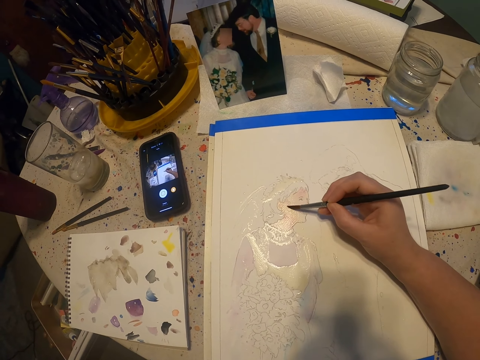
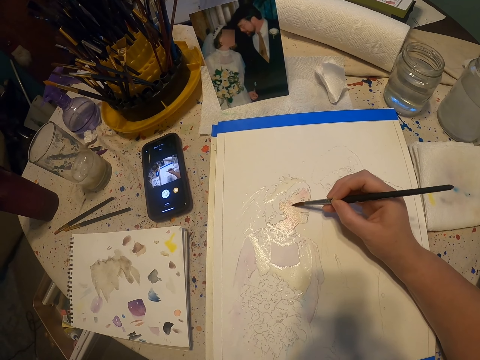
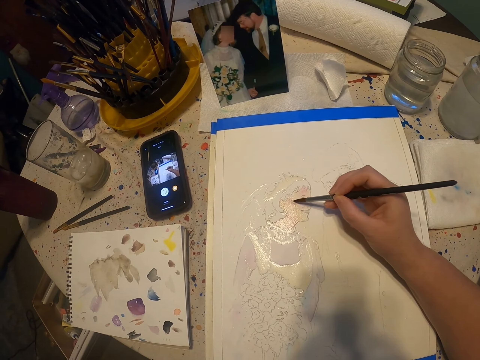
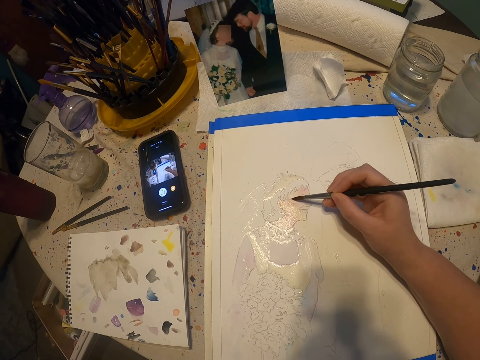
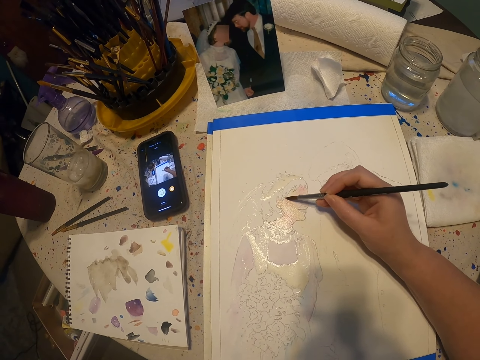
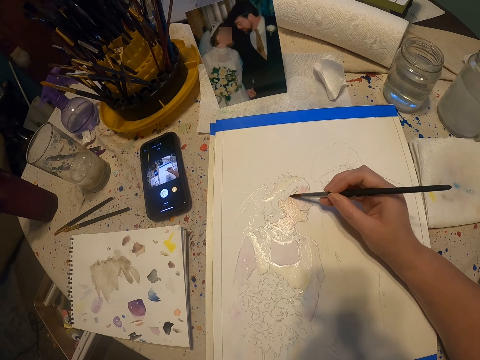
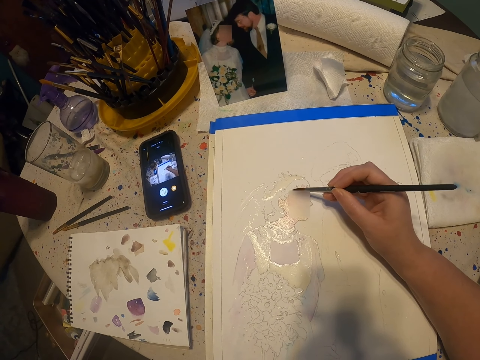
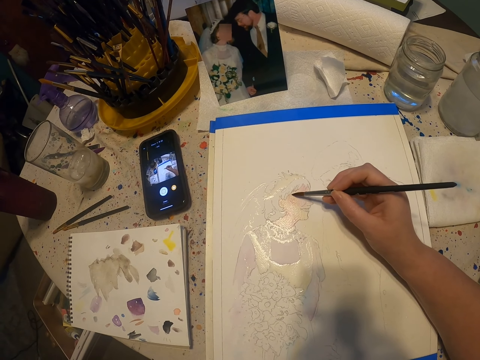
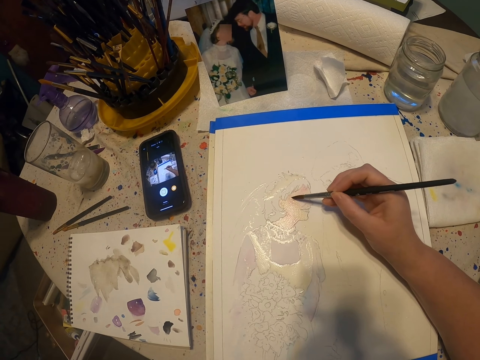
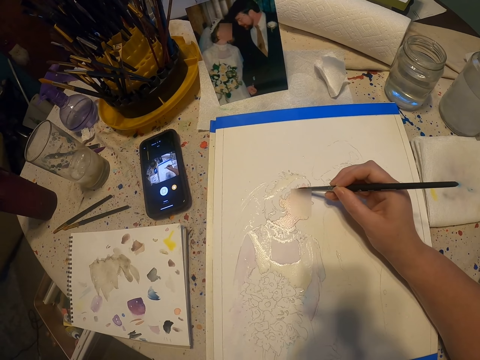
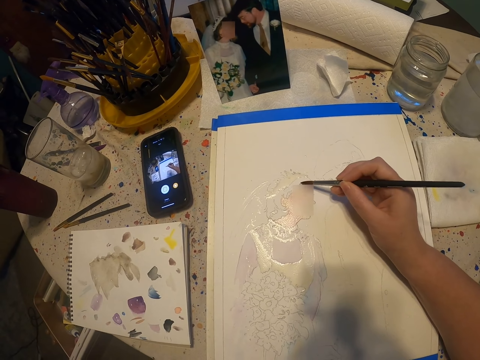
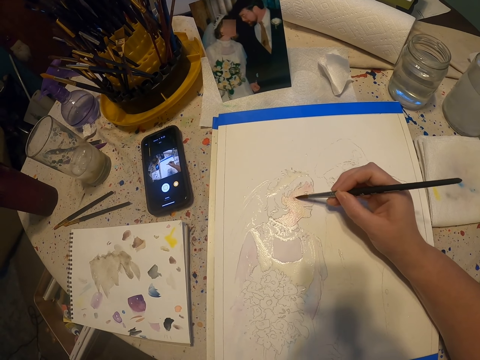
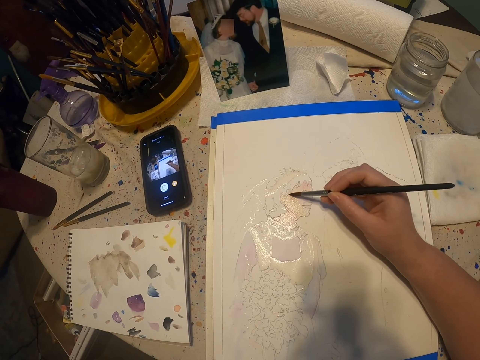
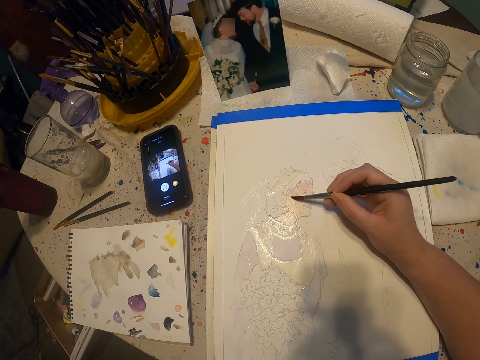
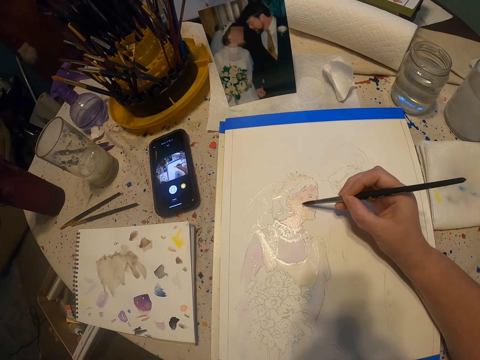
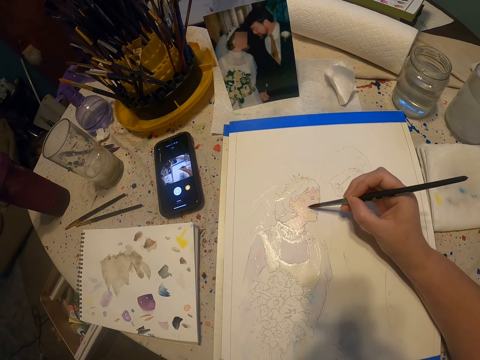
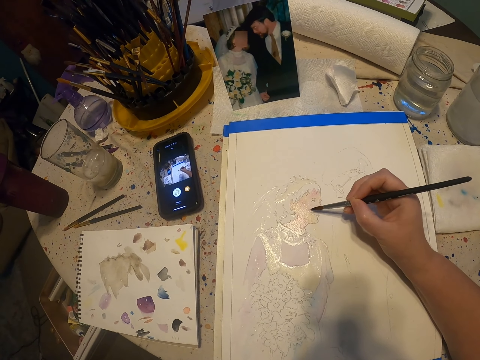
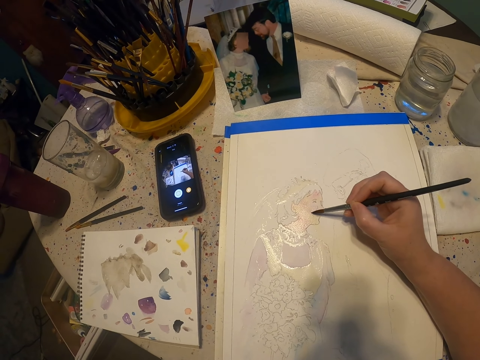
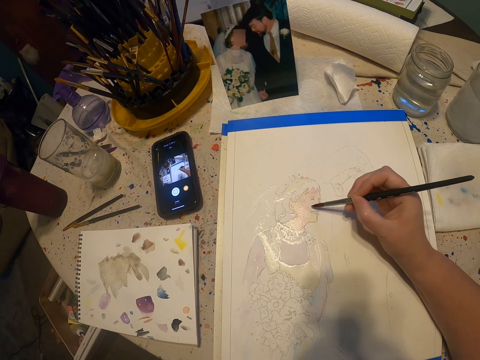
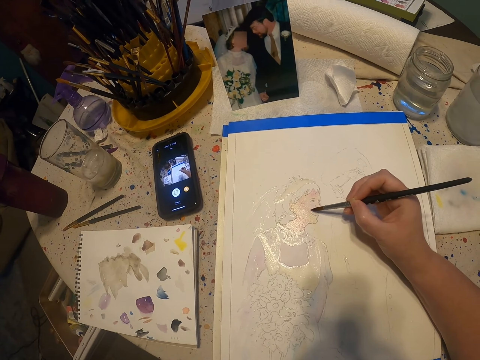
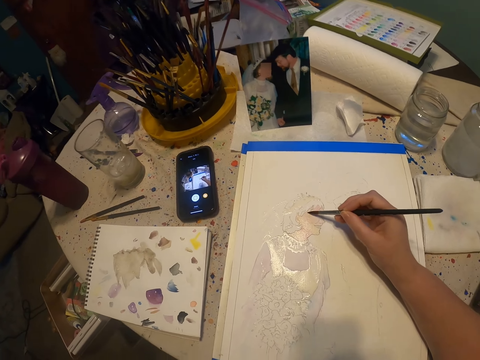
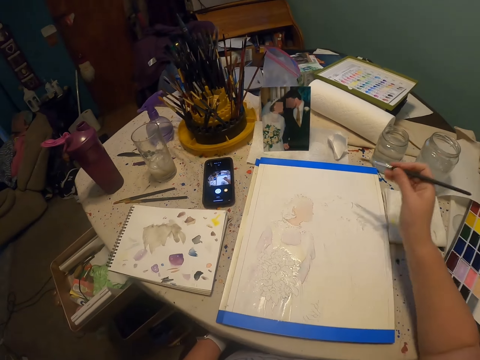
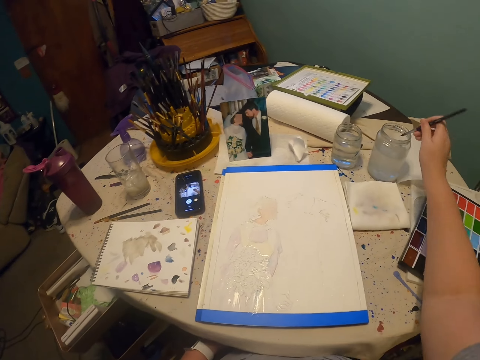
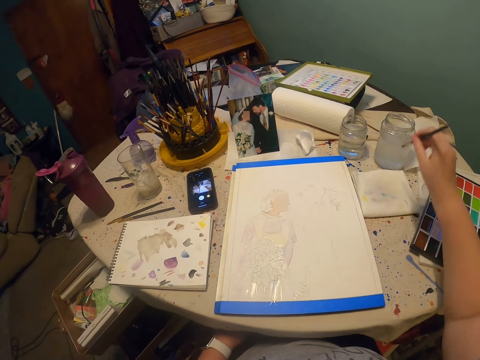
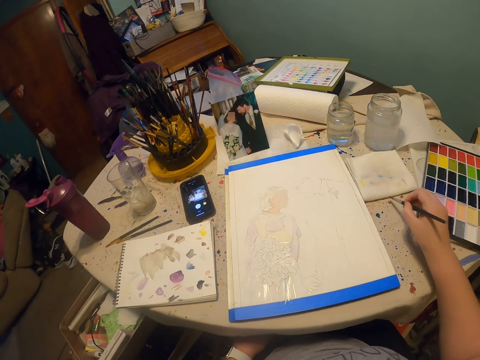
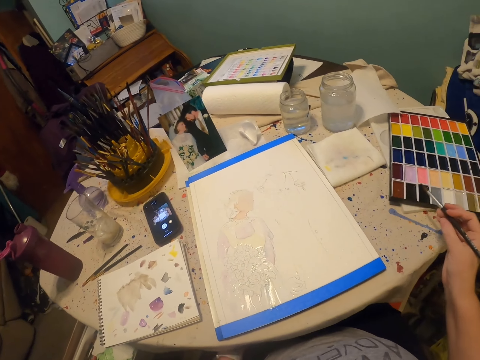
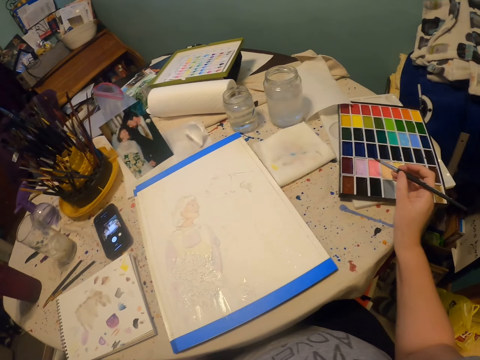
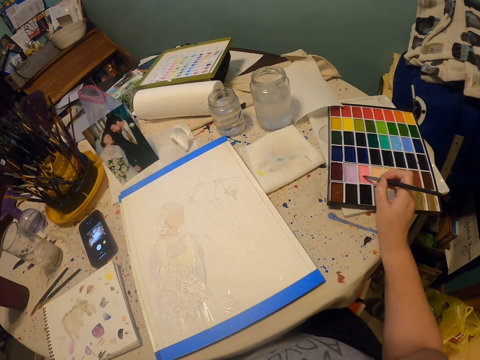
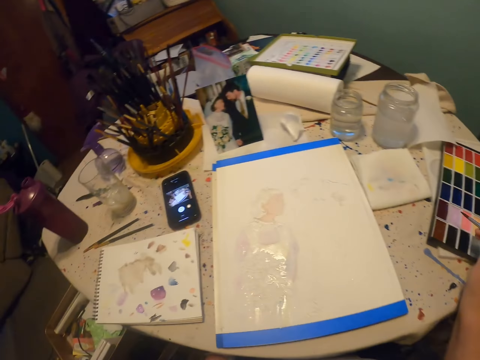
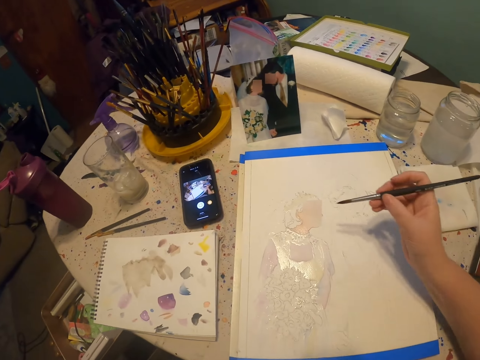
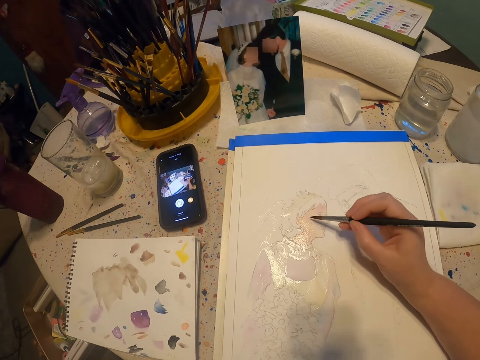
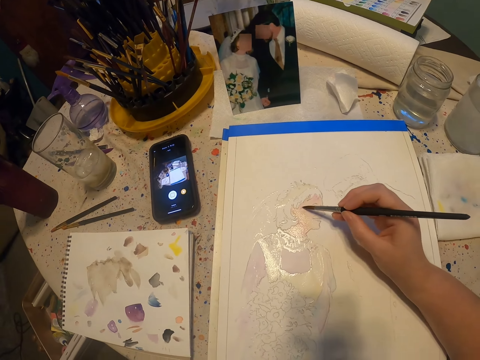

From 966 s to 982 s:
The camera wearer starts to paint. They dip the paint brush on the colorless solution. They remove excess solution on the paint brush. They dip the paint brush on the paint kit. They paint on the paint paper.
